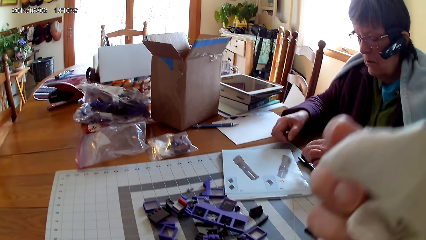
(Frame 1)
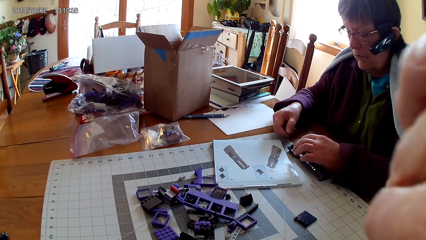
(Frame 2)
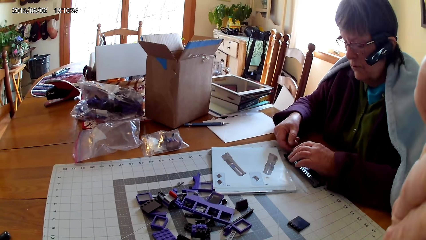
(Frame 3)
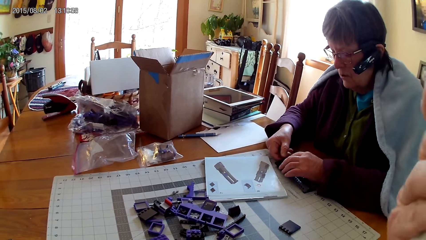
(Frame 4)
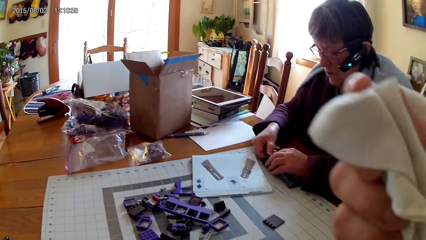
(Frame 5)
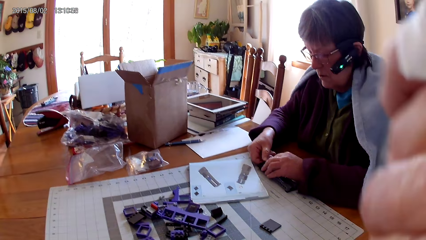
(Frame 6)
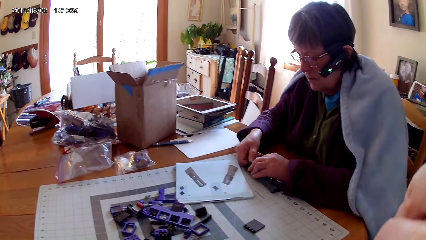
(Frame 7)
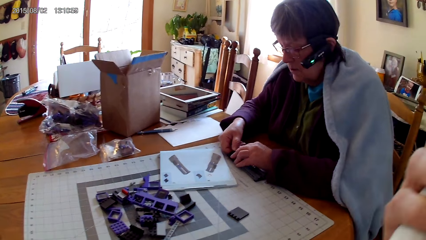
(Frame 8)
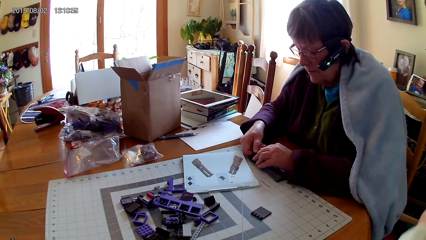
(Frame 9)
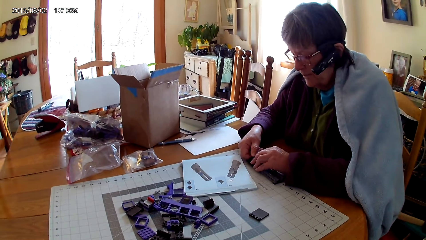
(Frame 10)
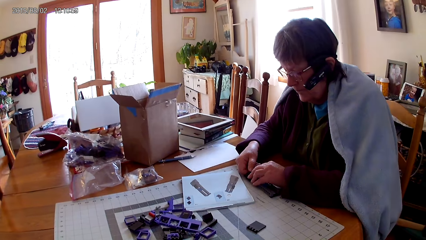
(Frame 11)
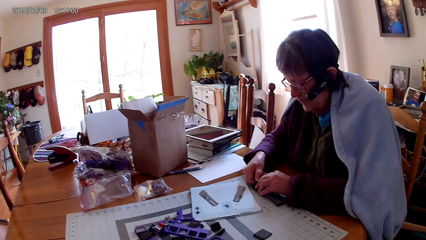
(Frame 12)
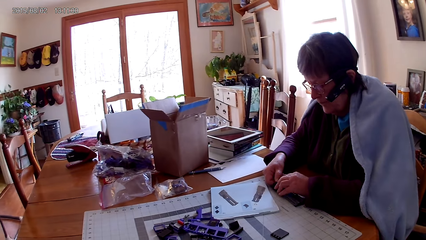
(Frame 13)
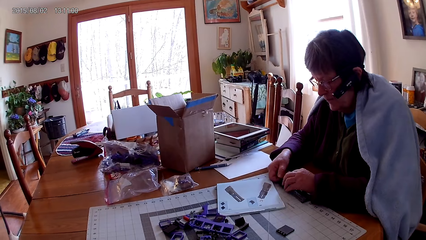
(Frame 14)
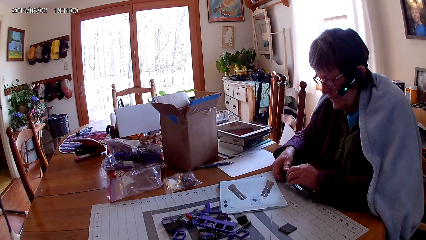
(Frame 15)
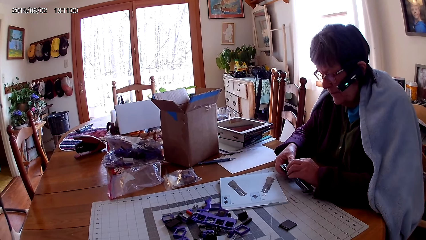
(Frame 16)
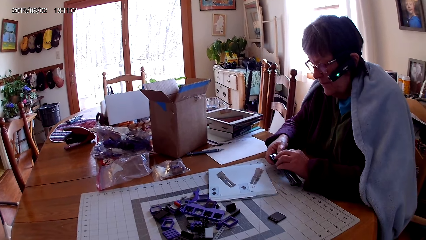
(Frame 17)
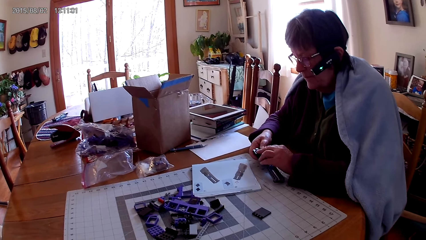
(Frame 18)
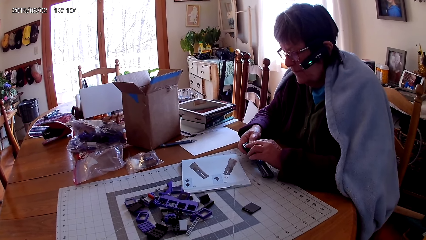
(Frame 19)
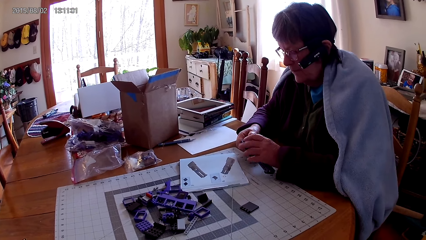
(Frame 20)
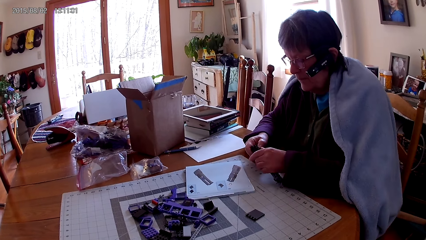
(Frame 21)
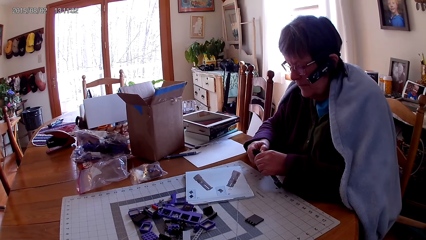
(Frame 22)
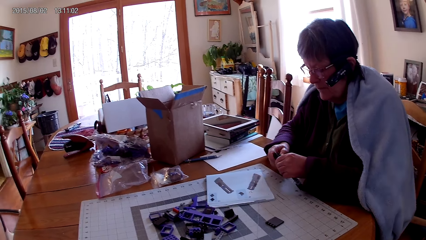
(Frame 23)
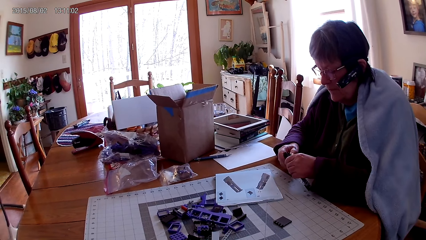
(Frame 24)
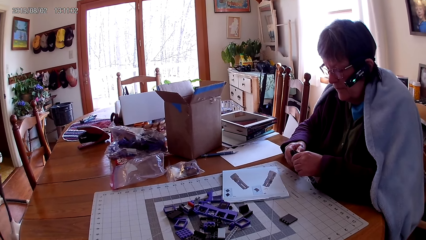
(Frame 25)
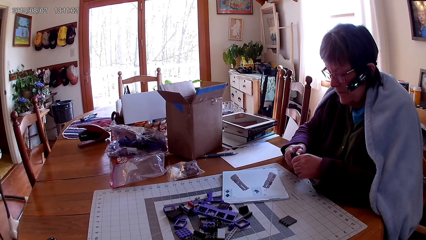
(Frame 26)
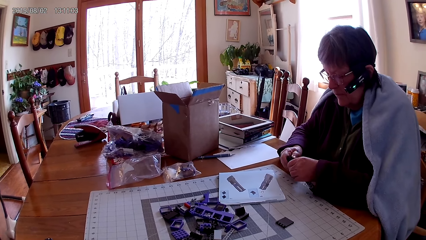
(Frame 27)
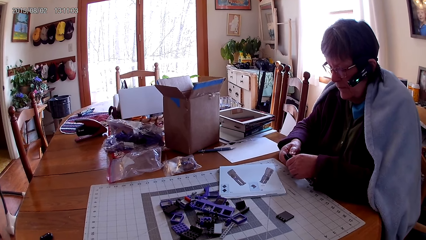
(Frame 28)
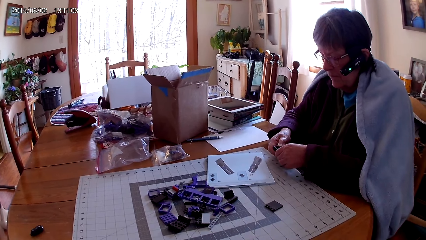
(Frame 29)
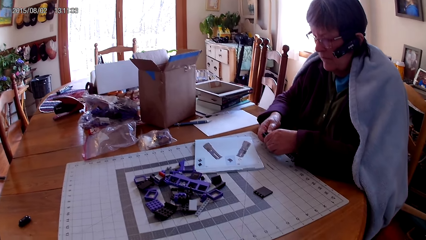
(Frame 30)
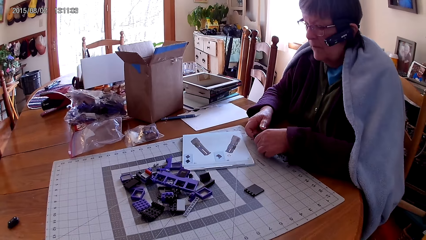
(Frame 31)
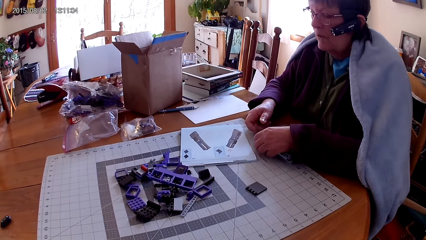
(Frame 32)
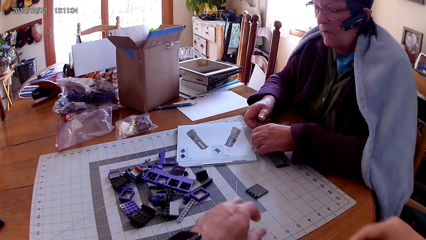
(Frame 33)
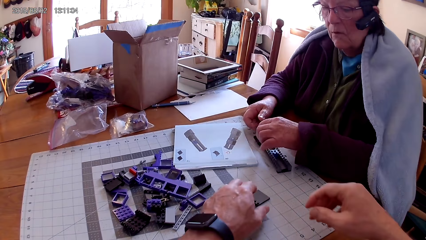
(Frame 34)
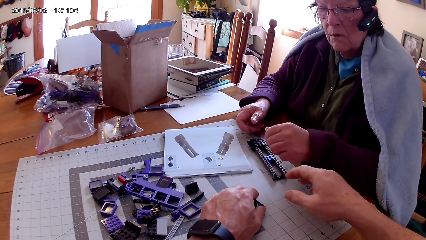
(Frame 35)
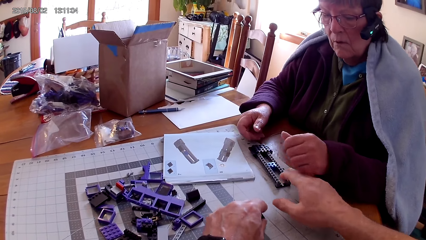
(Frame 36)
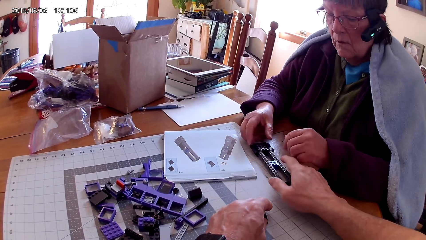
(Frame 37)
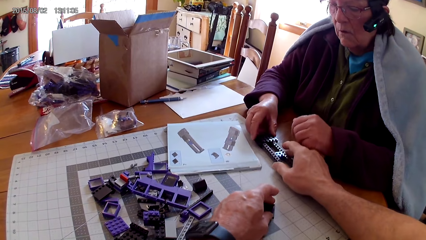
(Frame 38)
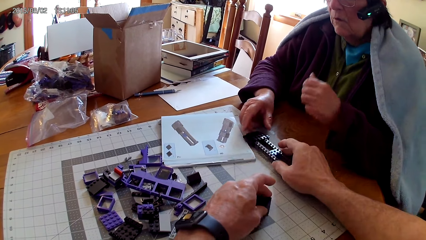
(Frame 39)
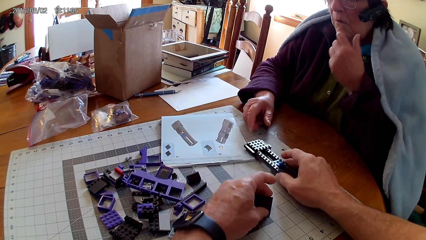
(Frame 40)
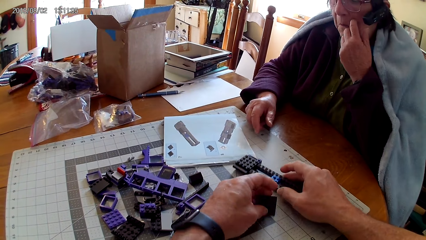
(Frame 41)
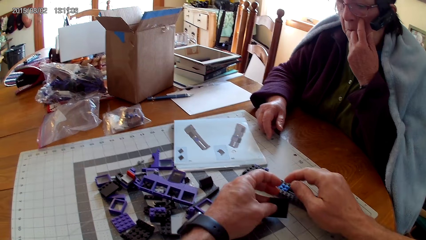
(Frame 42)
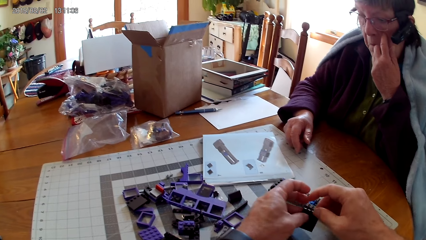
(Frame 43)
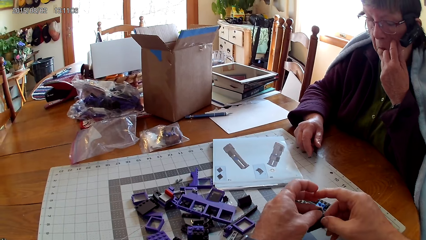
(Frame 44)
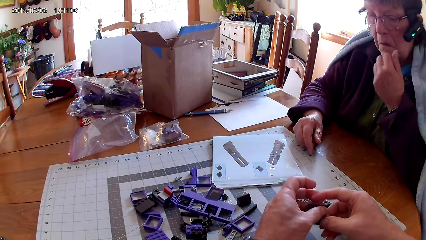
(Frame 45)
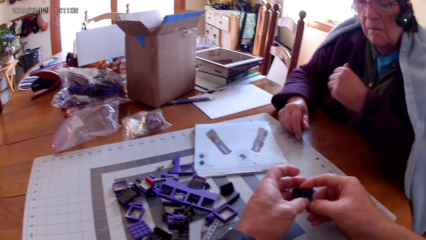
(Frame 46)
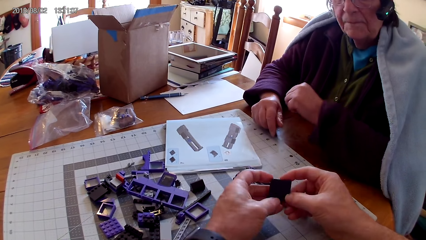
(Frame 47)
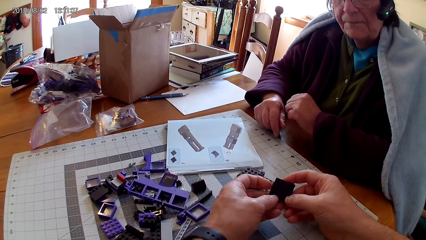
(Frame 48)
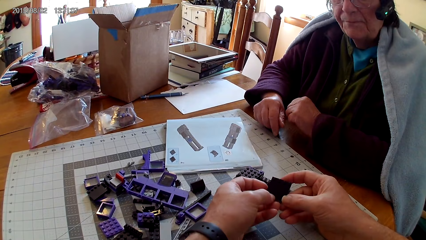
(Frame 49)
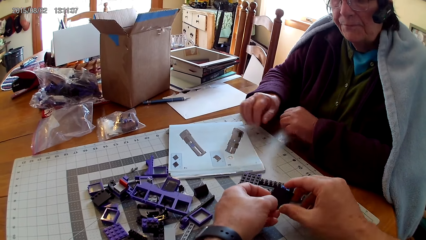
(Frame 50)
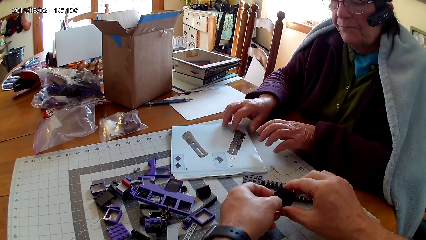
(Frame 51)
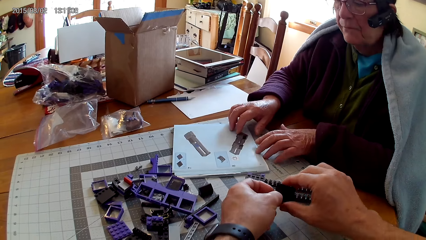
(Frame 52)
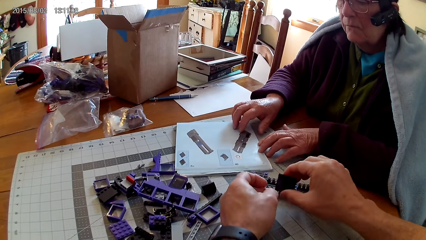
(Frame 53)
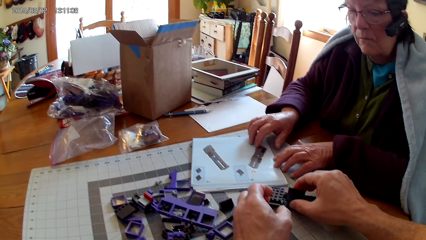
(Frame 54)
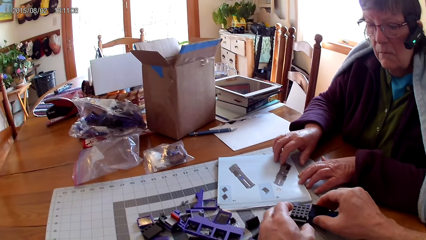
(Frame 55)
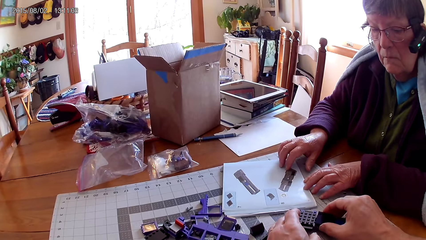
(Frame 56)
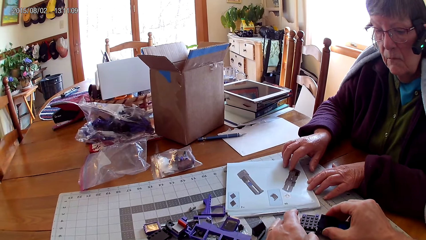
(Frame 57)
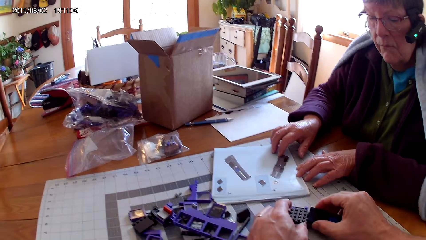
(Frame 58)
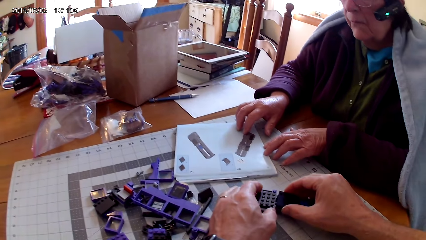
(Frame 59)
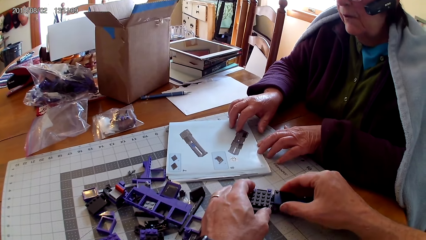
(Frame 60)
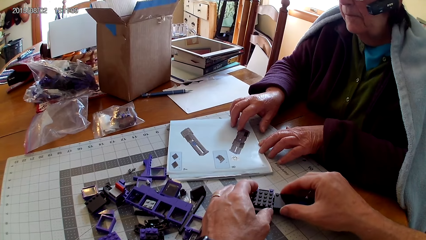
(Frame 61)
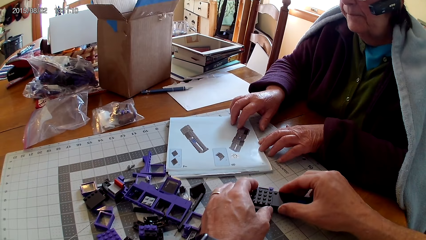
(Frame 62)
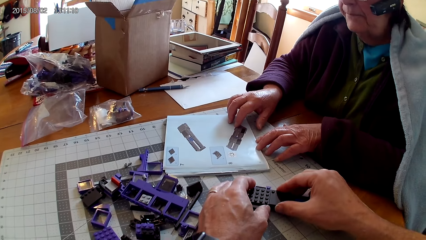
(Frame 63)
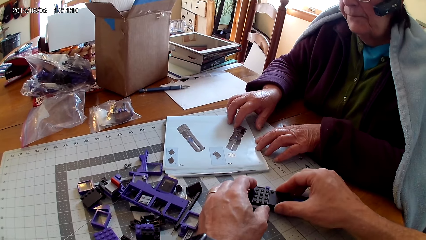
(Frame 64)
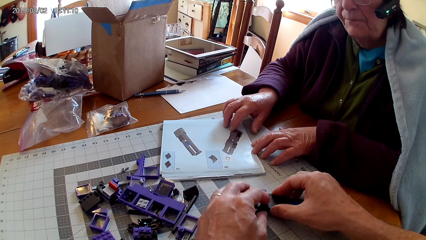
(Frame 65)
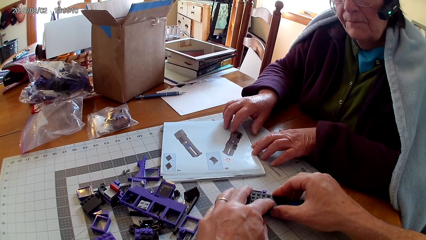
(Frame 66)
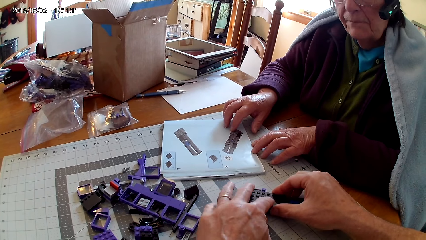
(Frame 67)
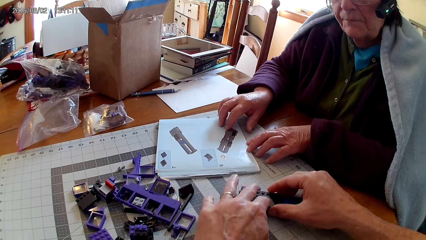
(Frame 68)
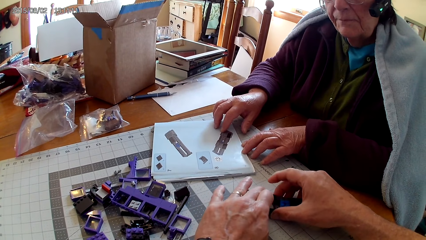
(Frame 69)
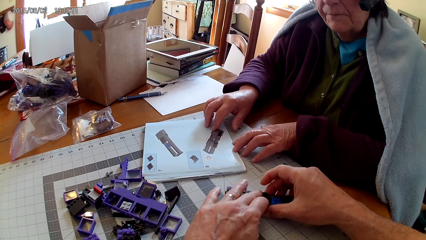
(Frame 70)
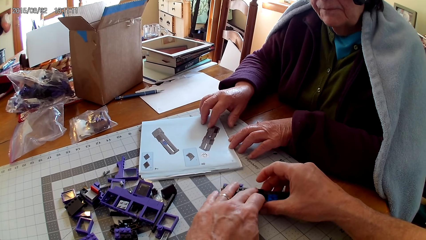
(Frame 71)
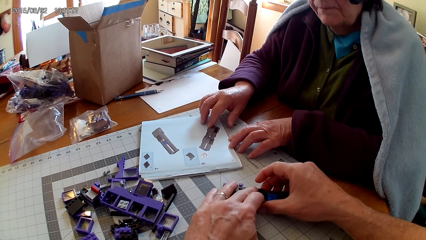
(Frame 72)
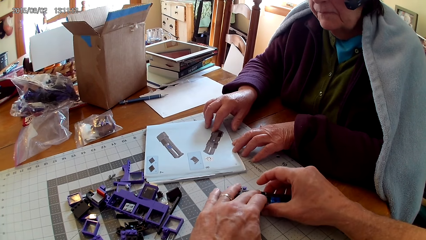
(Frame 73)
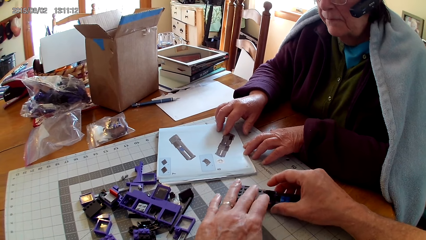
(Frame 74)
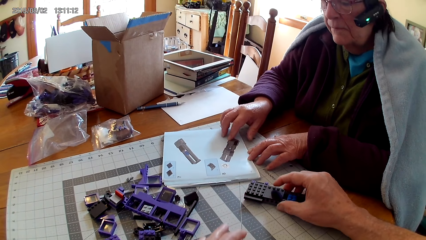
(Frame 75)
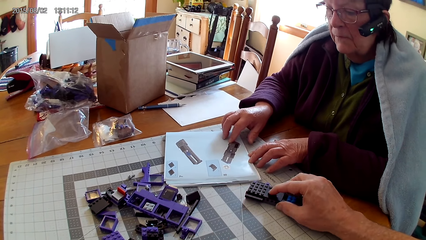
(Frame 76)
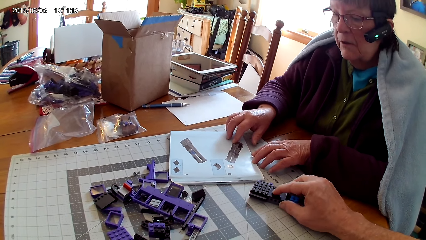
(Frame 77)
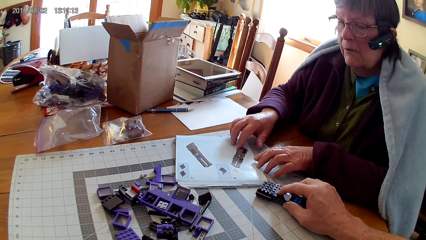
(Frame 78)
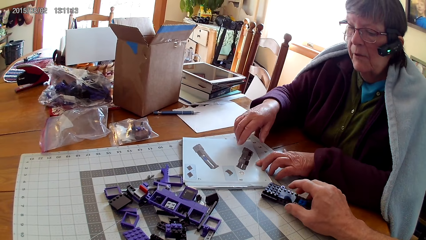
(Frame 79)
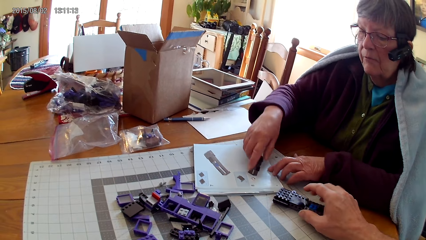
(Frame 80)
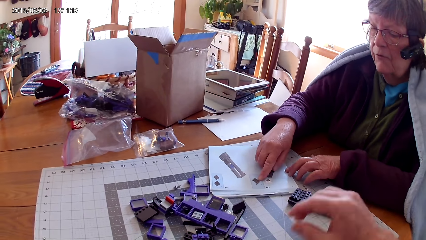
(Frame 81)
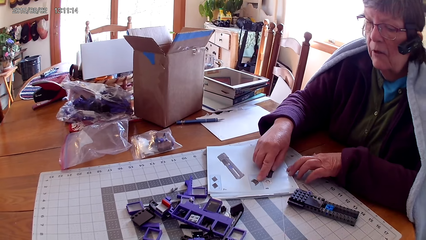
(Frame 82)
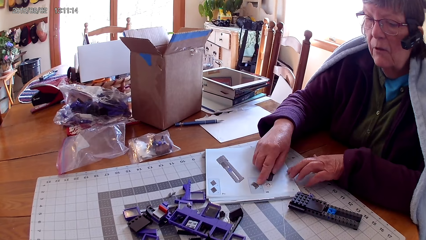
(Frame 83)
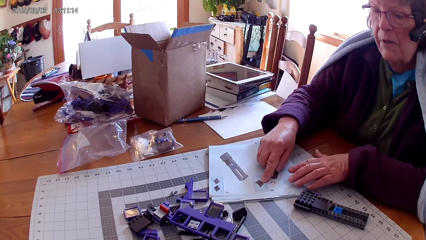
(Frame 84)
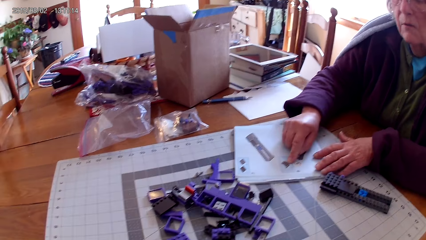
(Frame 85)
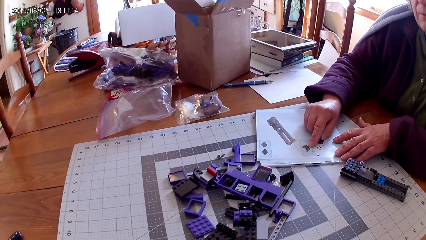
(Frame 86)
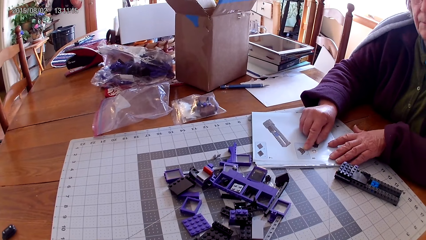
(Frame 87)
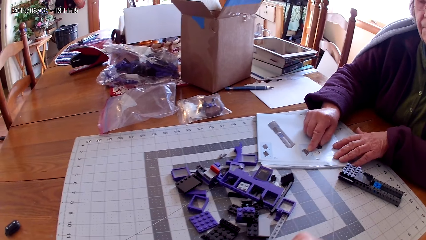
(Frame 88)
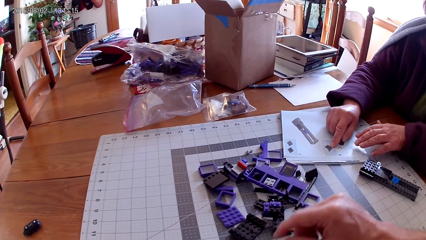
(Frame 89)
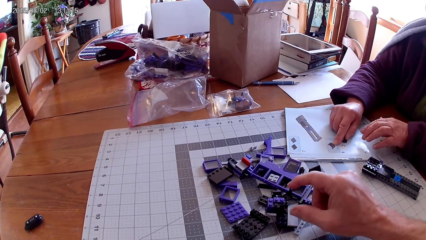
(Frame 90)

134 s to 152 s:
The woman fixes the spare part in something. The camera wearer raises a hand. He wipes his face with a cloth. The woman makes something. She holds the object and makes something. She puts the object on the table. The camera wearer takes a spare part. He moves something. The woman touches her face and lowers her hand. The camera wearer holds the spare part with his hands. He fixes the spare part in something. He moves something. The woman points at a picture in the manual book. She touches the book with her hand.
